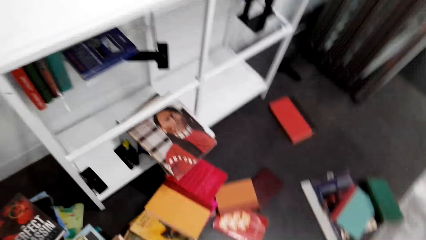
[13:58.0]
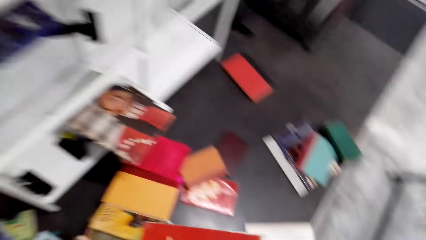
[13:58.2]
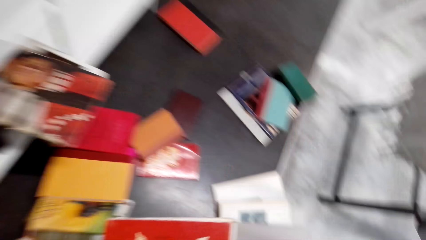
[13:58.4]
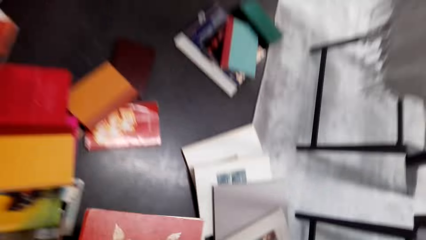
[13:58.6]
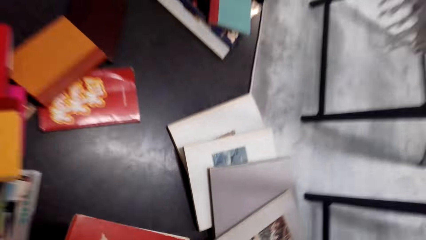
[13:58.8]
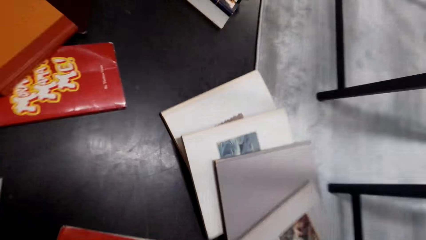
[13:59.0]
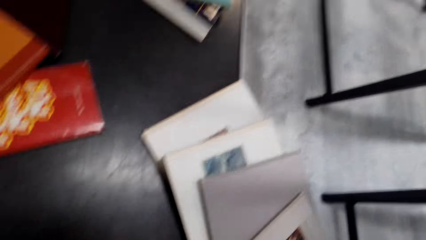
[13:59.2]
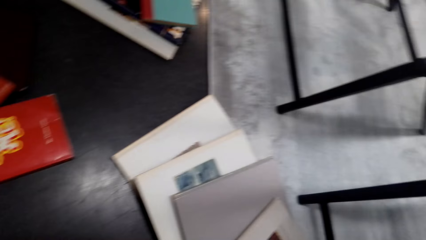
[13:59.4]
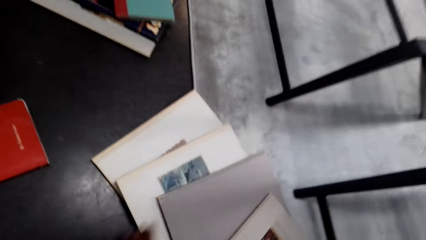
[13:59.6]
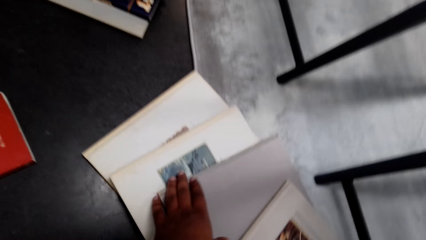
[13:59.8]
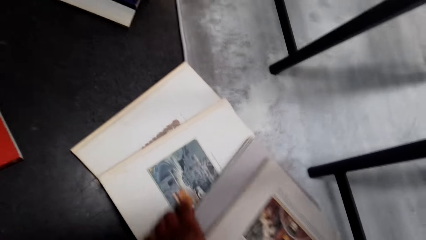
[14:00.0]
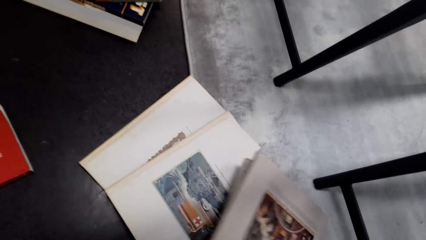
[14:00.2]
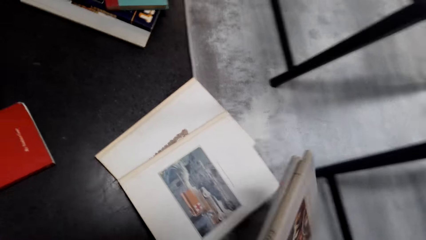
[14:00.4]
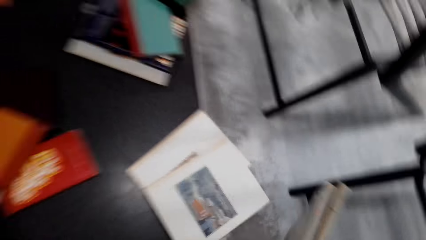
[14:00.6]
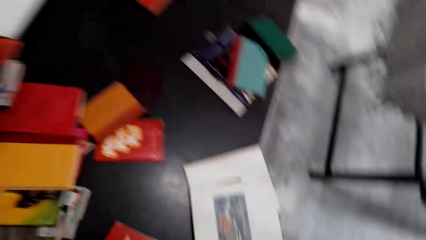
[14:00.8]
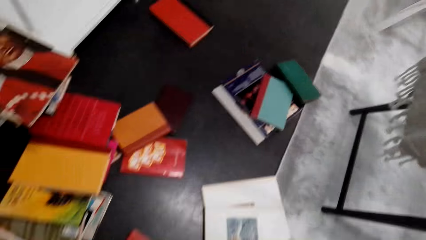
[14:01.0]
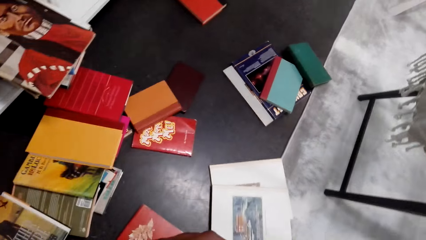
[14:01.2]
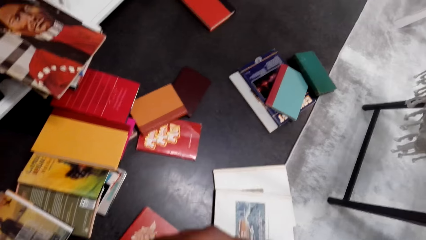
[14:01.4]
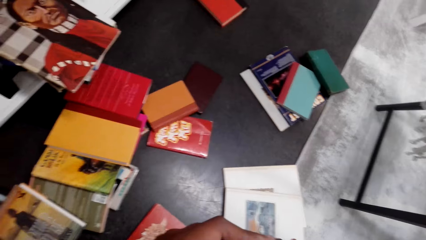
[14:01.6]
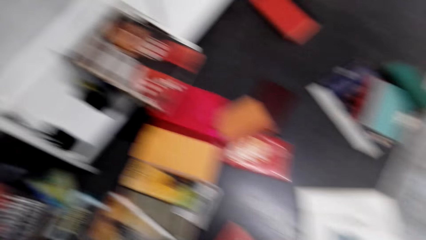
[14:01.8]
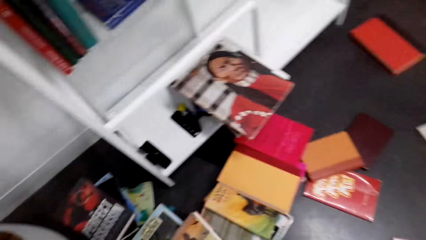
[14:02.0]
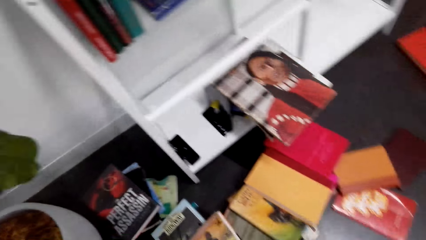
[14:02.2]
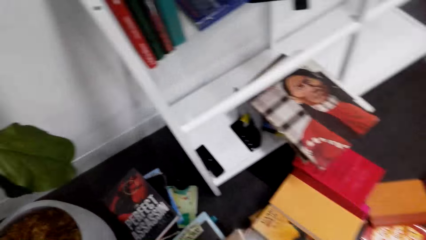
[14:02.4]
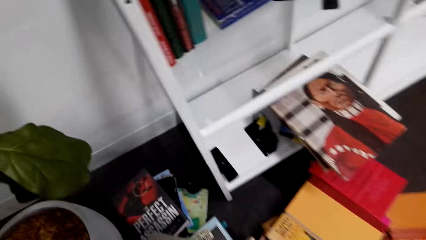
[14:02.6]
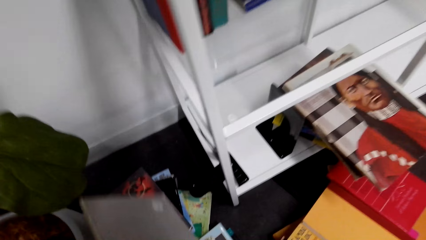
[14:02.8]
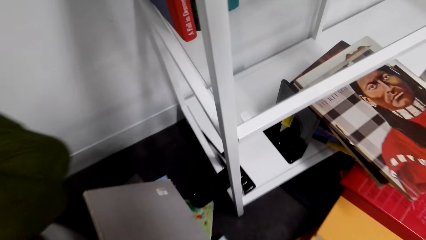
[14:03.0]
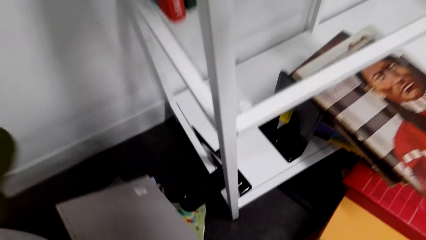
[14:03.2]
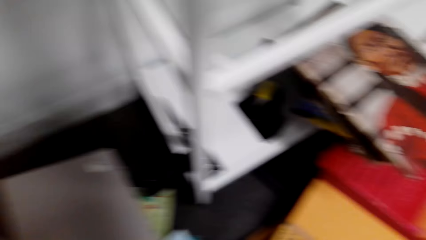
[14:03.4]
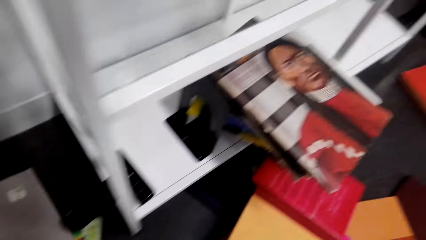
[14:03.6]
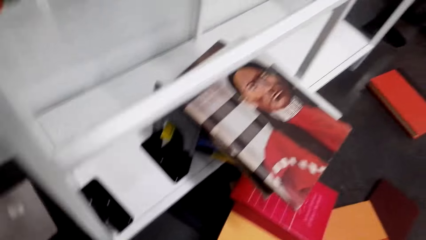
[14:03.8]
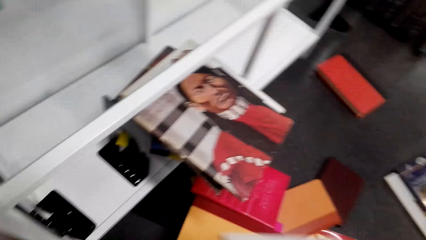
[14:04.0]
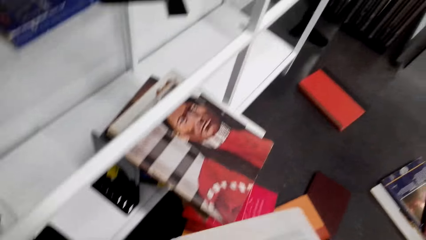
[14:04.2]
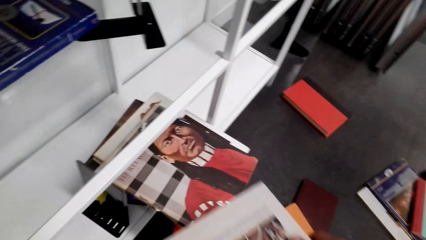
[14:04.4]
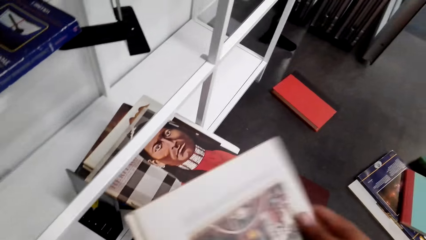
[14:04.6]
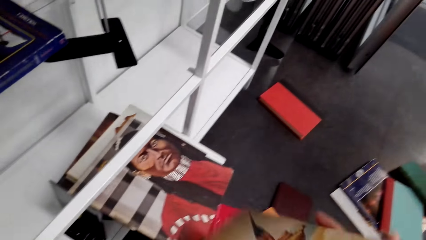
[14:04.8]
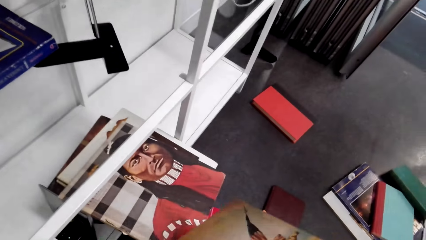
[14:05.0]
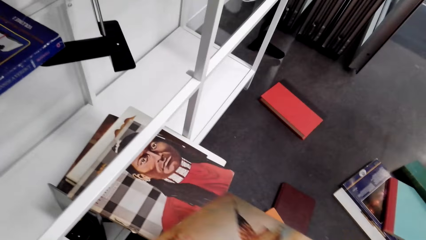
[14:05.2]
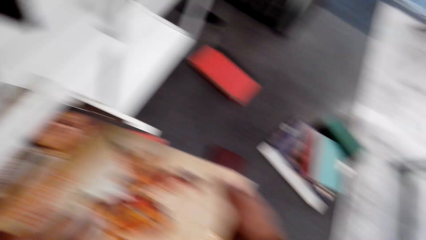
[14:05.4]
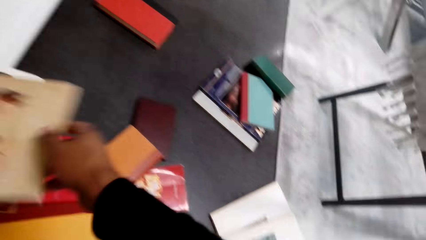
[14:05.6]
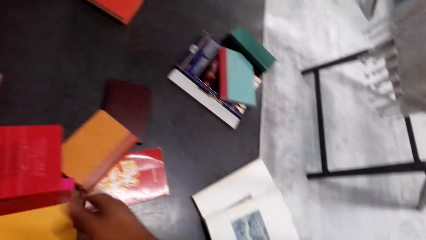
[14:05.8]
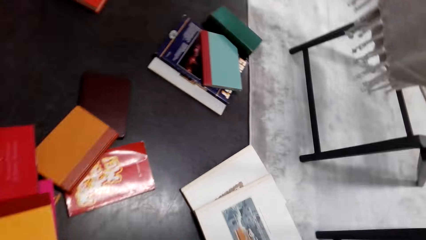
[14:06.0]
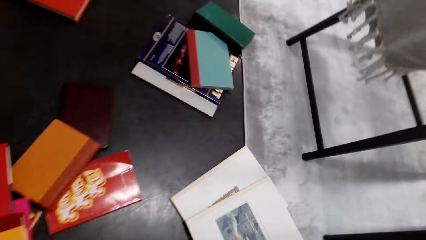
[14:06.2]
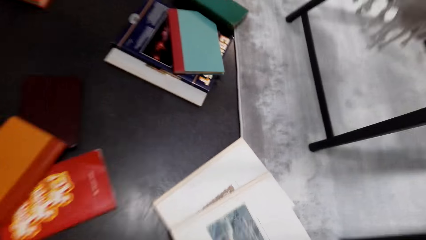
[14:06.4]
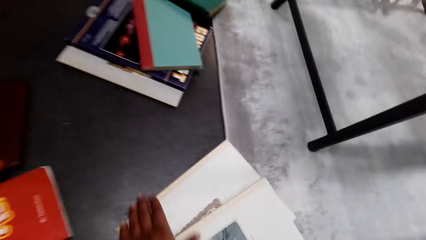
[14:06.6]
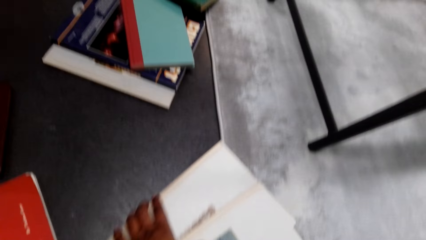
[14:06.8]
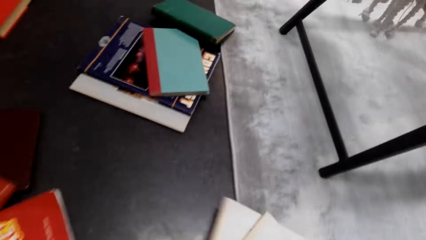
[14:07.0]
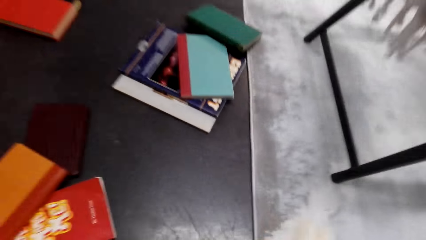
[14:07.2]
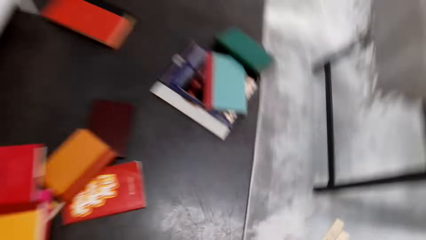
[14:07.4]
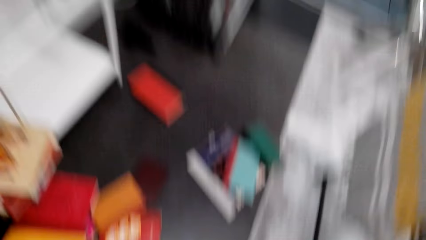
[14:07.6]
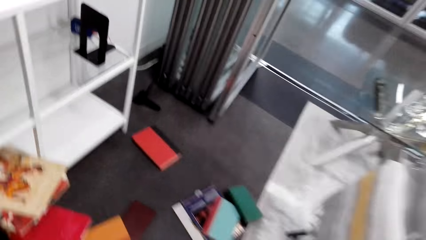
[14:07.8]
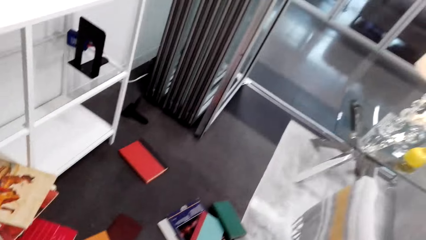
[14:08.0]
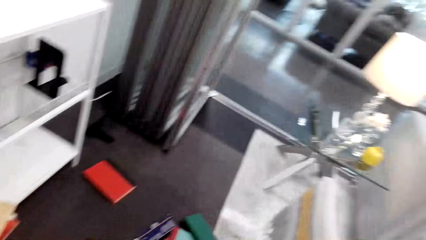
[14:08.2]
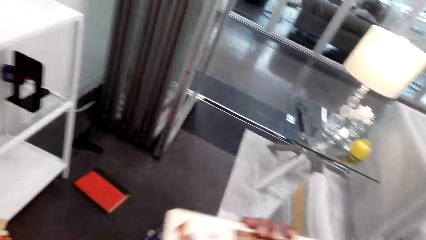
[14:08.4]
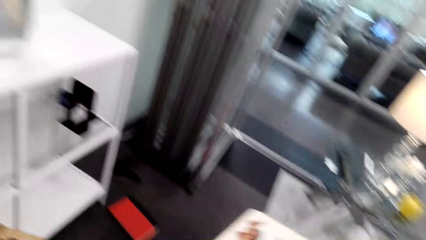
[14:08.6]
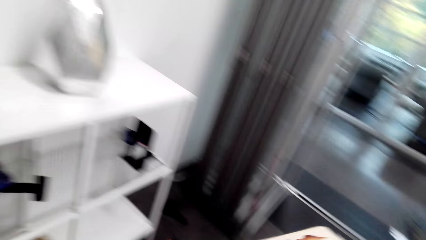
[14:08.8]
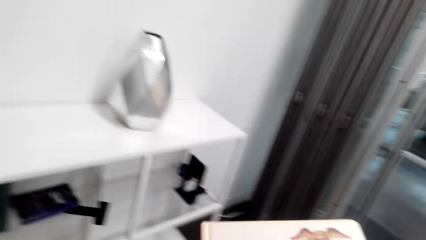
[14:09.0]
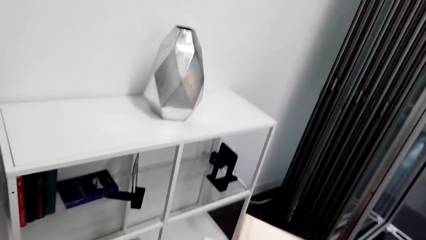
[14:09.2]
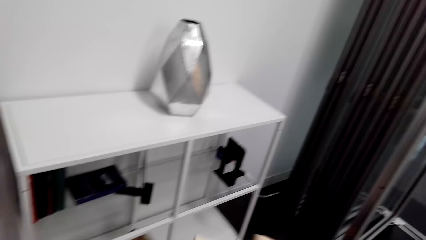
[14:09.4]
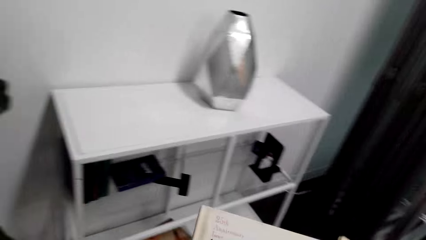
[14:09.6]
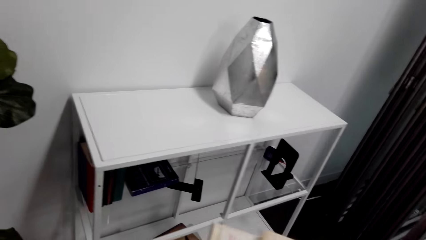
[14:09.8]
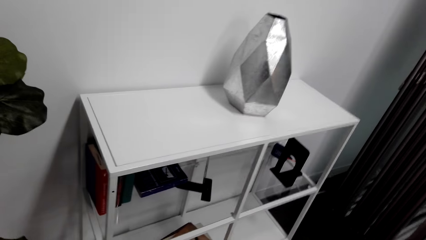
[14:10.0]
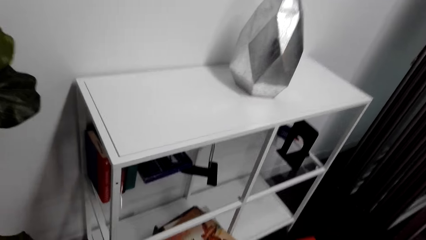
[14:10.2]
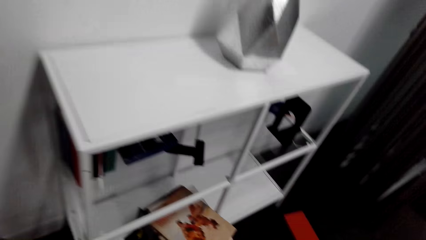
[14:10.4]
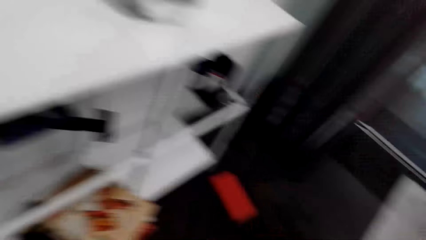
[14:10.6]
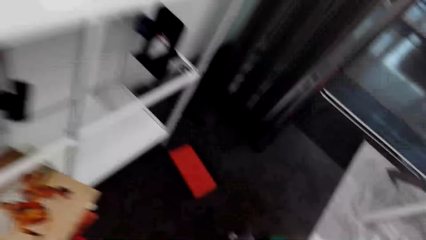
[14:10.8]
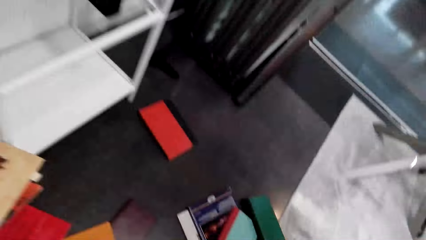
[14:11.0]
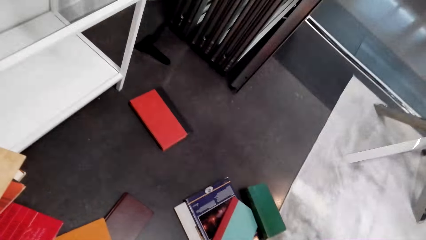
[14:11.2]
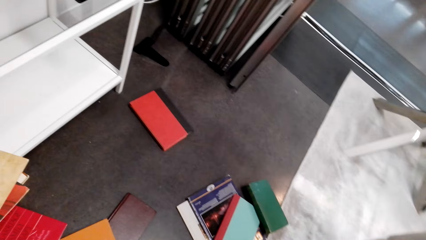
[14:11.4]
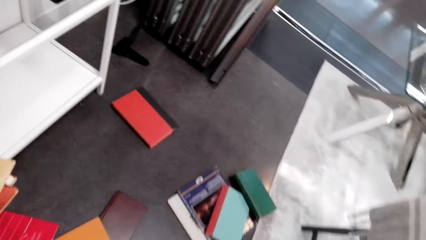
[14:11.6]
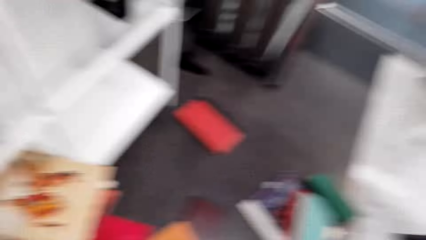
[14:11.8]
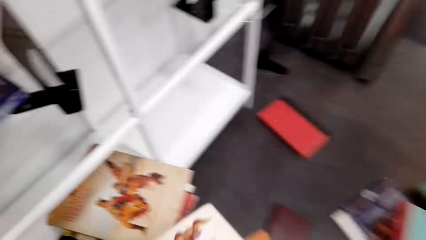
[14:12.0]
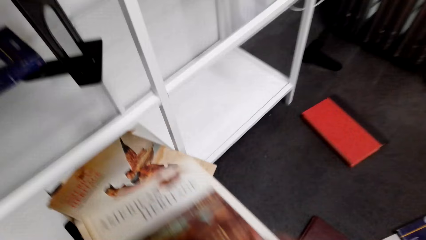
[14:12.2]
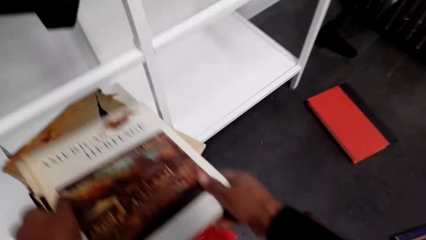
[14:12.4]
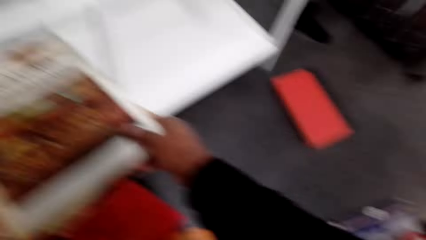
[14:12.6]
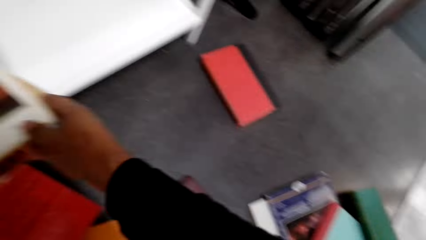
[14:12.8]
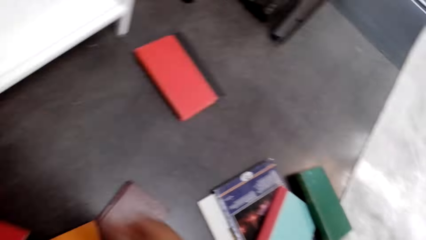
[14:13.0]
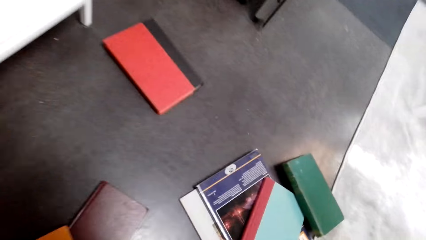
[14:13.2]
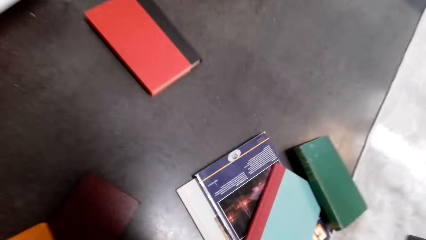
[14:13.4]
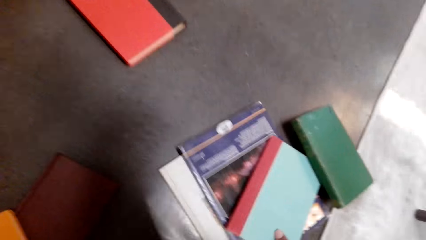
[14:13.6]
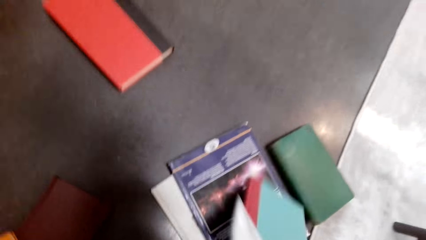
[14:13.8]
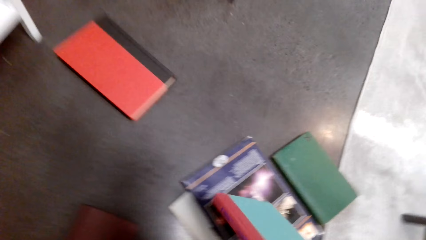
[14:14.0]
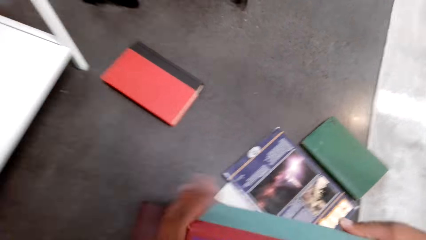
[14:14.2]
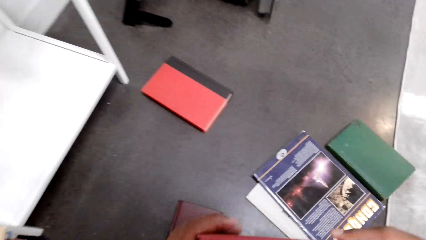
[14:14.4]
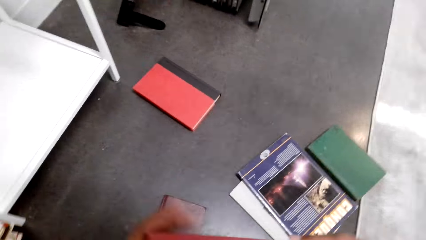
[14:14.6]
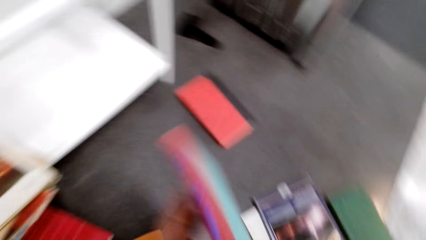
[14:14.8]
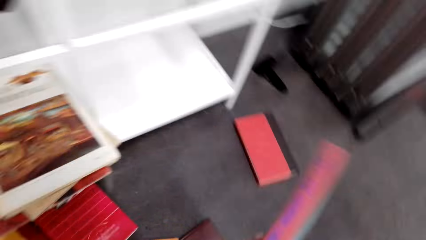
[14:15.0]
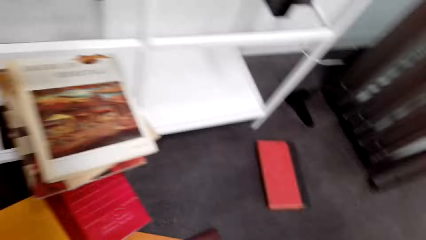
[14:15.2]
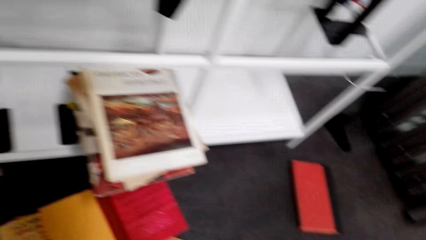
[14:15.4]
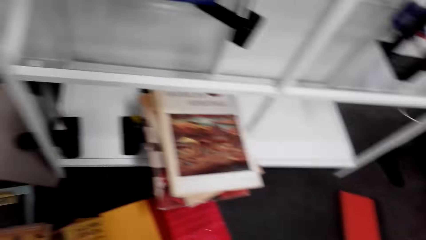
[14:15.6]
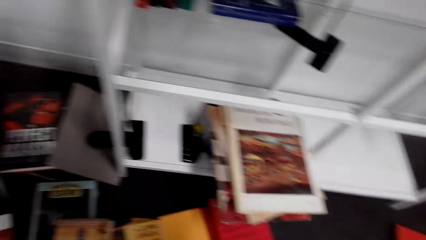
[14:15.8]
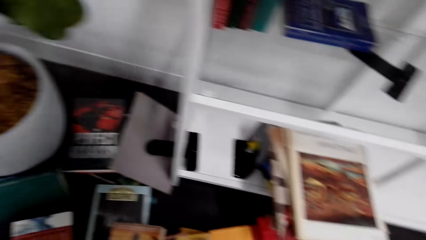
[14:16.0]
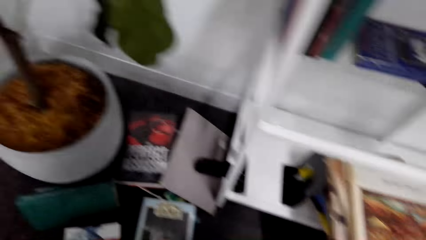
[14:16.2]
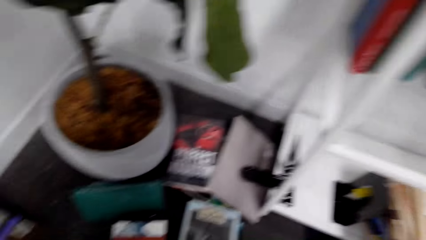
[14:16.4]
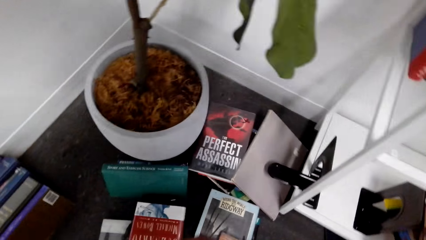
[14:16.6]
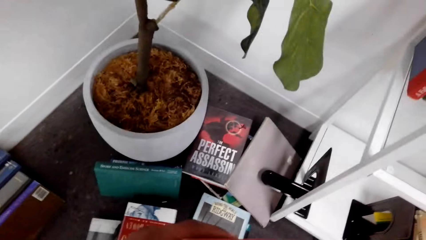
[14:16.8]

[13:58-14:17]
The camera wearer drops the books. They pick up the book. They hold the books. They drop the books. They turn the book. They put the books on the shelf. They pick up the book or pamphlet. They look around. They put the pamphlet on the shelf. They pick up the book. They turn around.
